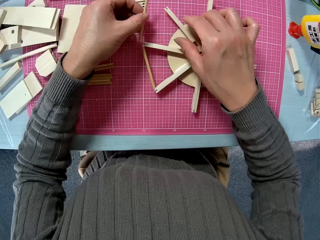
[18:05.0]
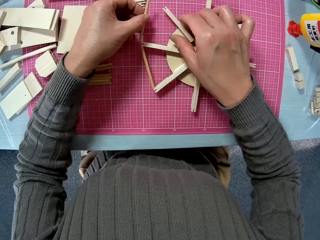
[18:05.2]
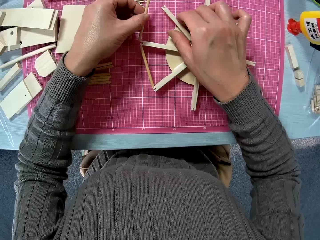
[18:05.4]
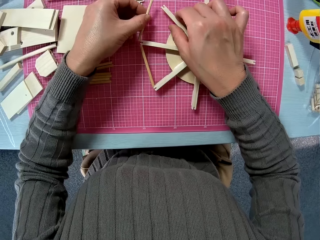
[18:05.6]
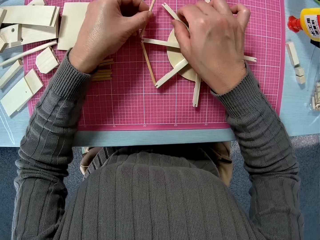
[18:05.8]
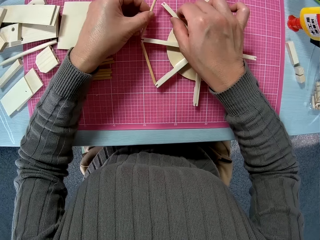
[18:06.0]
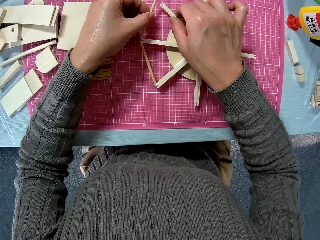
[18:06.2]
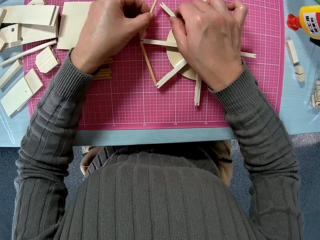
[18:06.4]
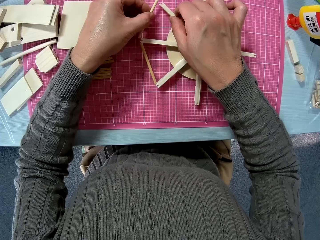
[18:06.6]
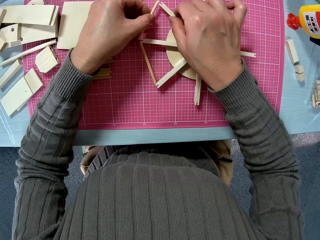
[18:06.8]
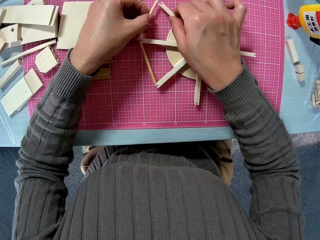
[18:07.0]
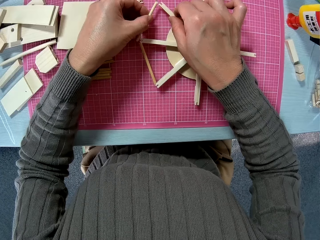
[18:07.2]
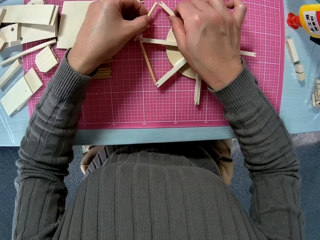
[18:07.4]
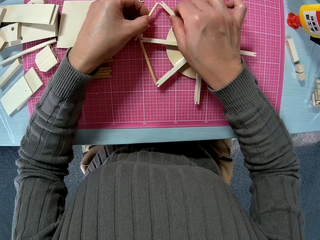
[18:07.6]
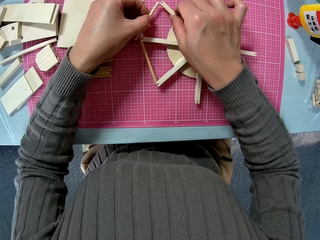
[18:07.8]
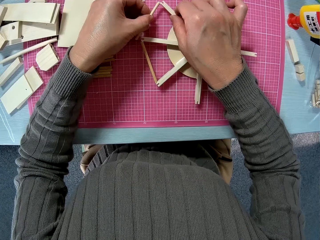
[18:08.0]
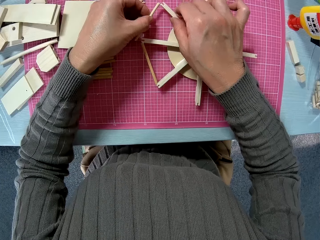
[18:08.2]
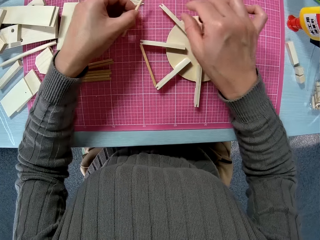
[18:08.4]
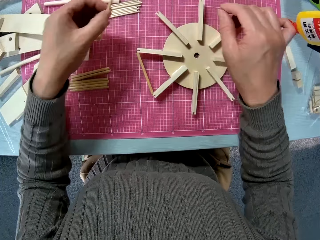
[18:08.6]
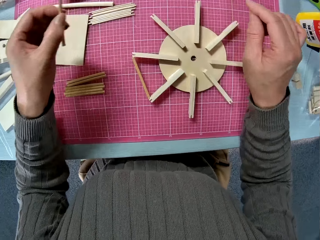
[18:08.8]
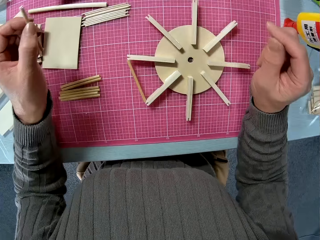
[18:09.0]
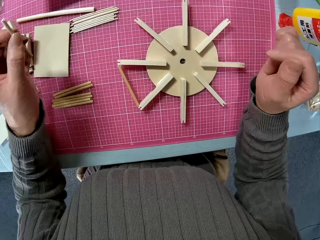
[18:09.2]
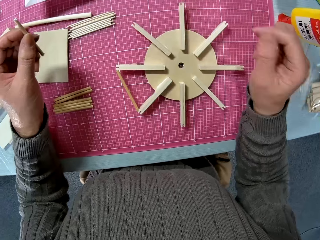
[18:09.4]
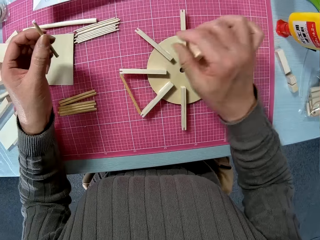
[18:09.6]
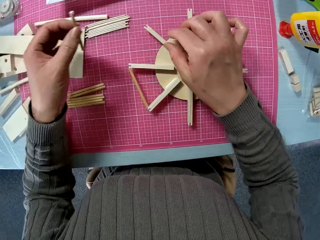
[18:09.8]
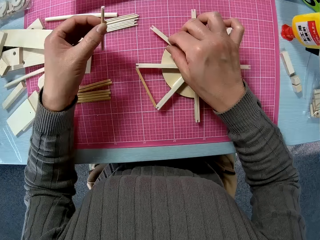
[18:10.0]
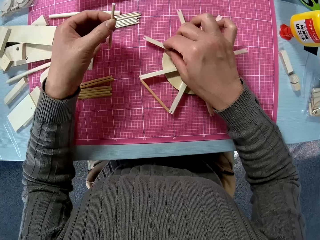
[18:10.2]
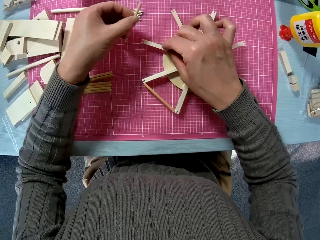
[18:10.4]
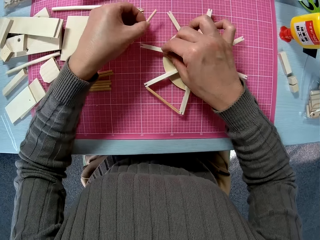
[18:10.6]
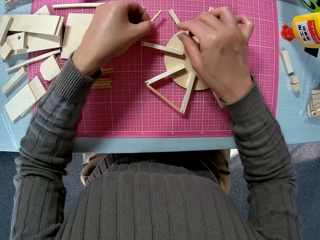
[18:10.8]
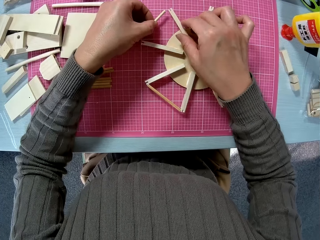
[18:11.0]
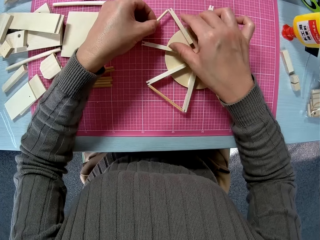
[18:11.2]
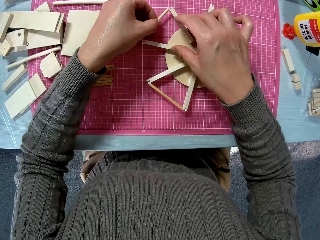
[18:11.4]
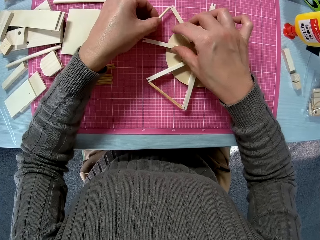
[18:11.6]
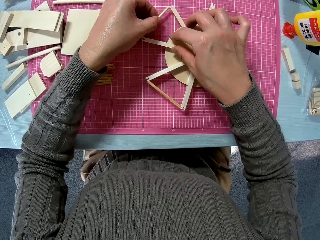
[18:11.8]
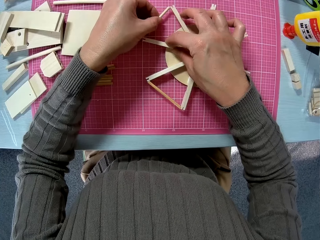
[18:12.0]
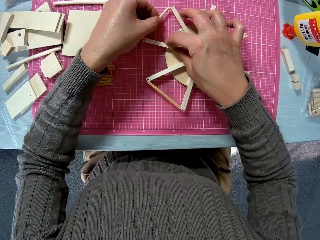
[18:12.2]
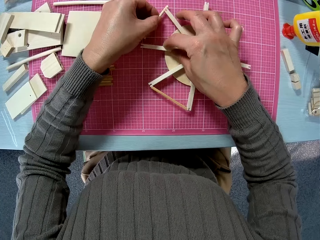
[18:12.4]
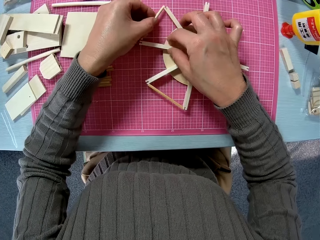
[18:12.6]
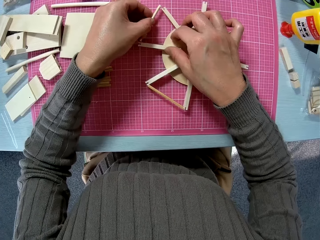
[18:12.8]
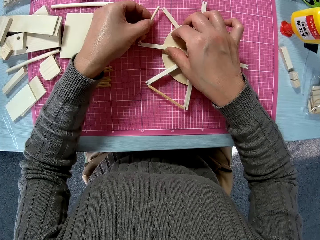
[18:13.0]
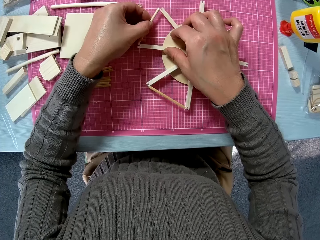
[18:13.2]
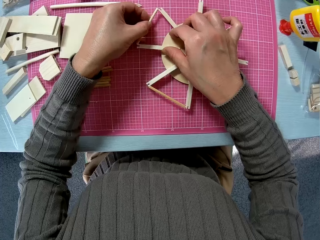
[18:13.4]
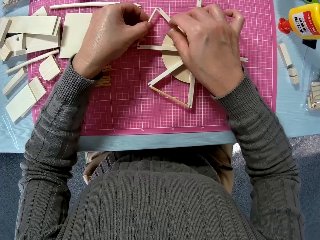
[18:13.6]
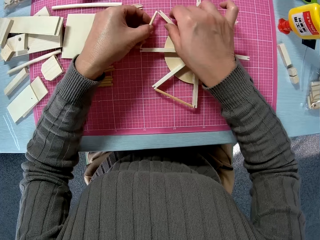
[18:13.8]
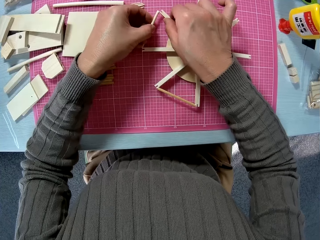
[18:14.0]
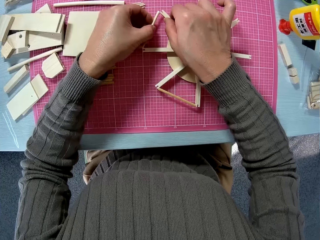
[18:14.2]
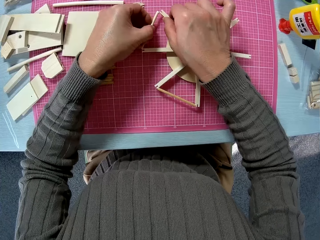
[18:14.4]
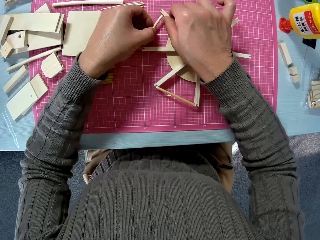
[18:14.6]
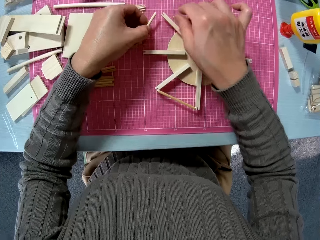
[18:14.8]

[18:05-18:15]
The camera wearer rotates the wooden art. They glue the piece of wood to another point on the bigger piece of wood.

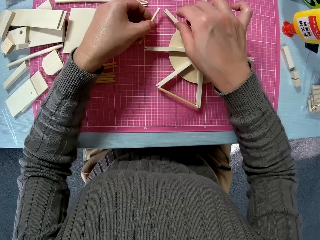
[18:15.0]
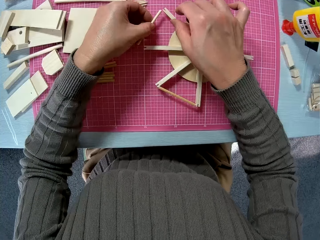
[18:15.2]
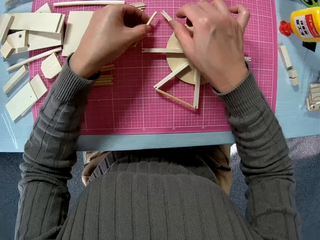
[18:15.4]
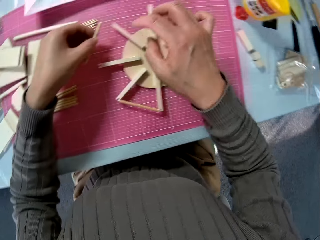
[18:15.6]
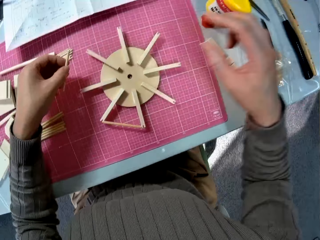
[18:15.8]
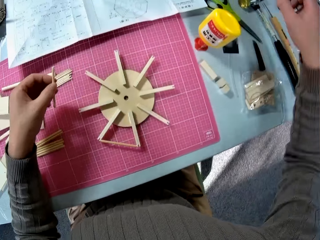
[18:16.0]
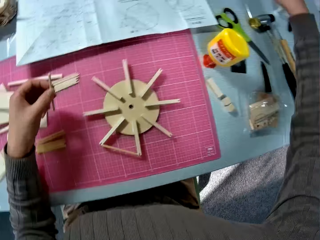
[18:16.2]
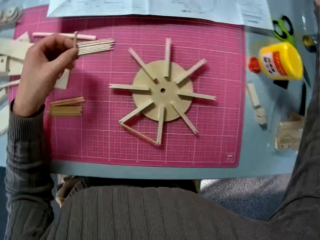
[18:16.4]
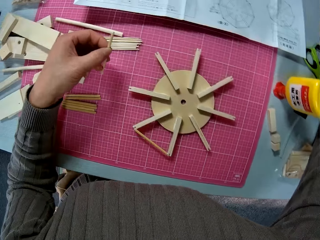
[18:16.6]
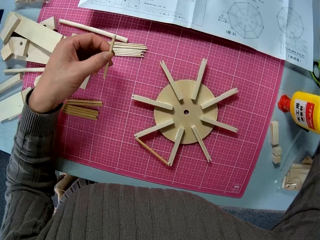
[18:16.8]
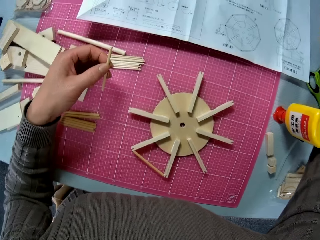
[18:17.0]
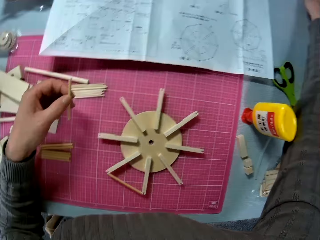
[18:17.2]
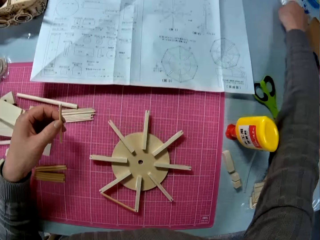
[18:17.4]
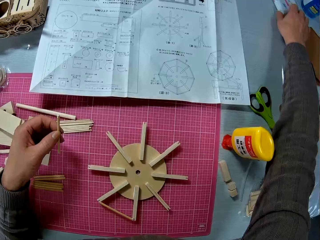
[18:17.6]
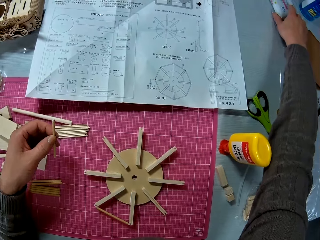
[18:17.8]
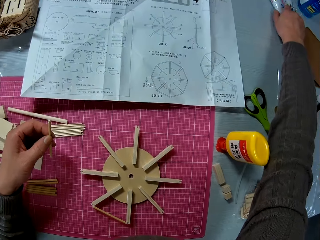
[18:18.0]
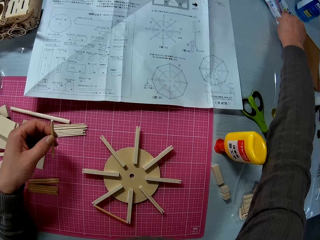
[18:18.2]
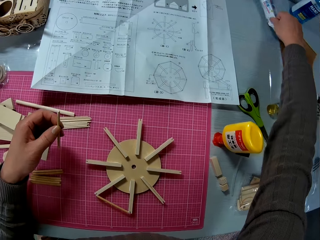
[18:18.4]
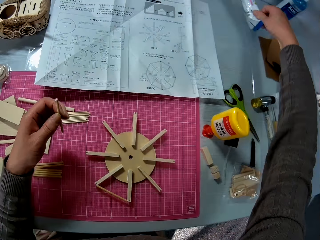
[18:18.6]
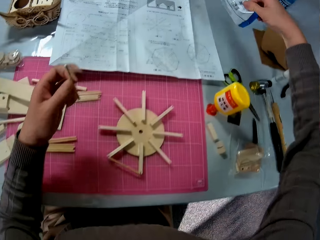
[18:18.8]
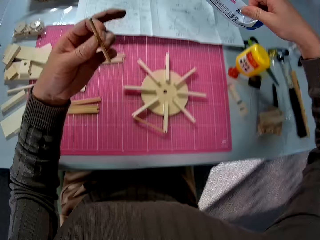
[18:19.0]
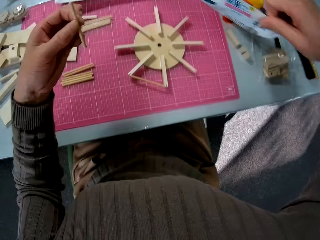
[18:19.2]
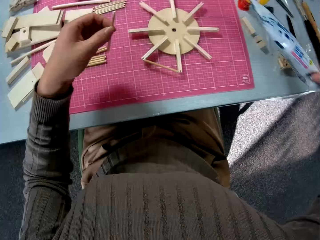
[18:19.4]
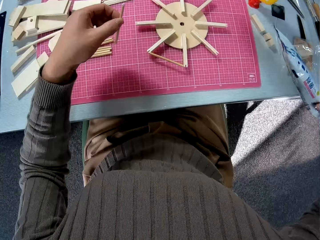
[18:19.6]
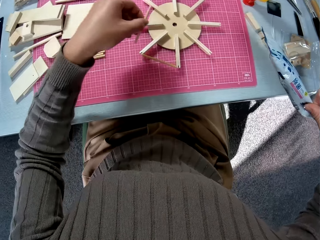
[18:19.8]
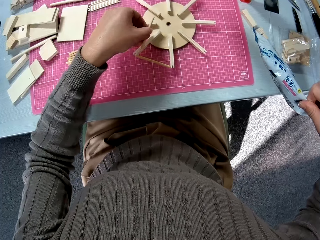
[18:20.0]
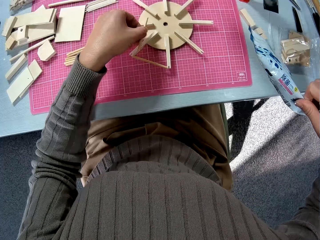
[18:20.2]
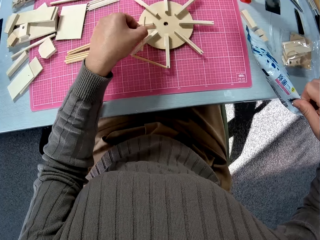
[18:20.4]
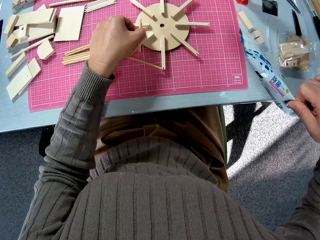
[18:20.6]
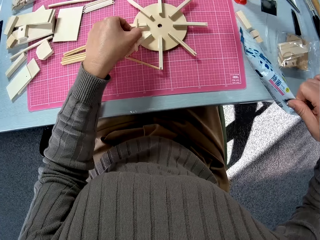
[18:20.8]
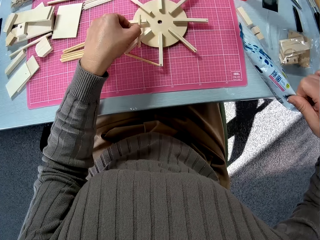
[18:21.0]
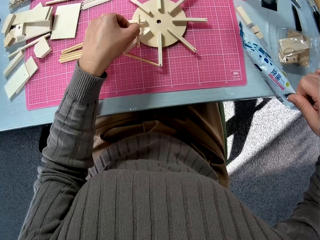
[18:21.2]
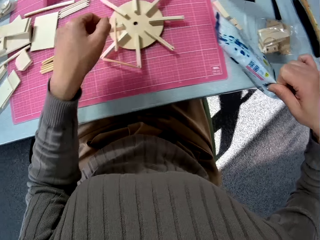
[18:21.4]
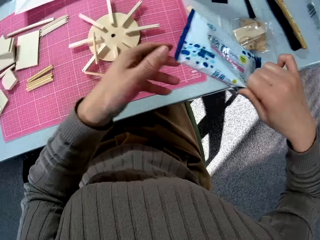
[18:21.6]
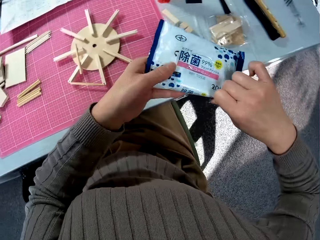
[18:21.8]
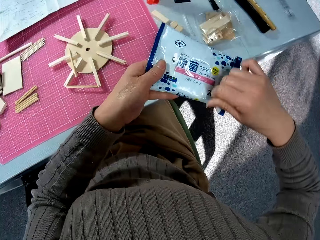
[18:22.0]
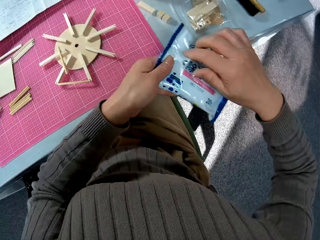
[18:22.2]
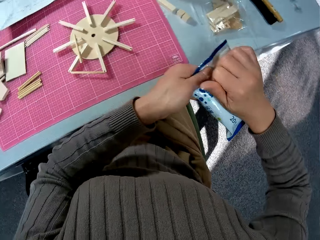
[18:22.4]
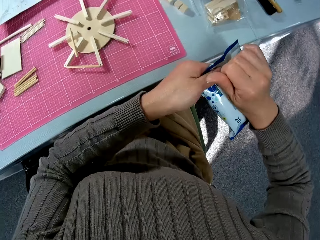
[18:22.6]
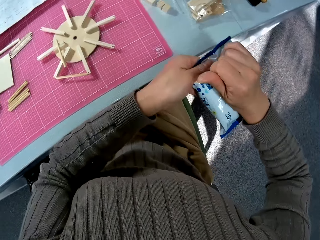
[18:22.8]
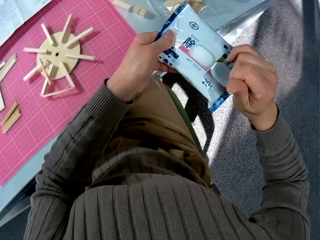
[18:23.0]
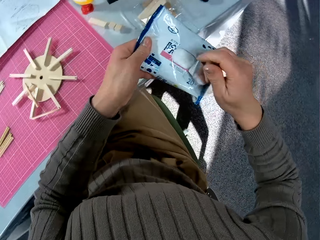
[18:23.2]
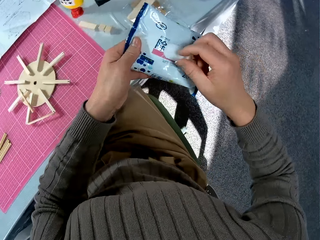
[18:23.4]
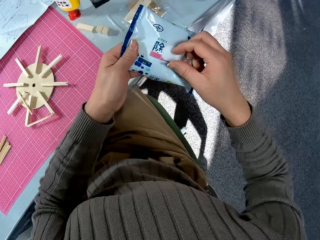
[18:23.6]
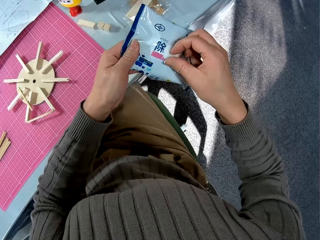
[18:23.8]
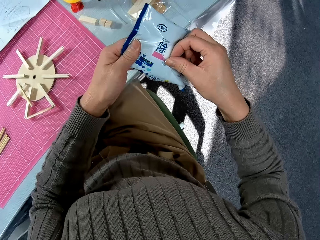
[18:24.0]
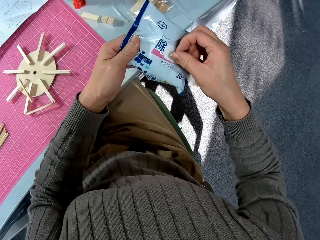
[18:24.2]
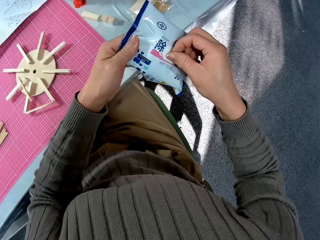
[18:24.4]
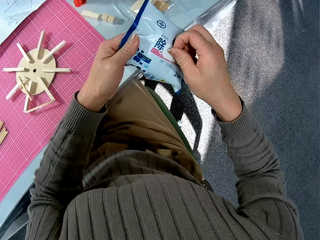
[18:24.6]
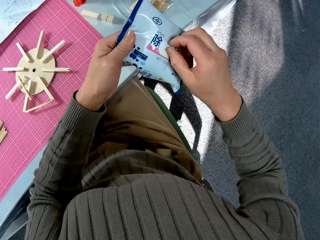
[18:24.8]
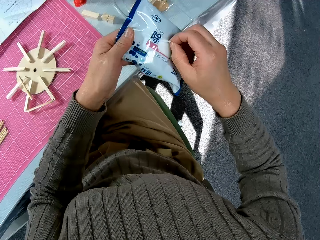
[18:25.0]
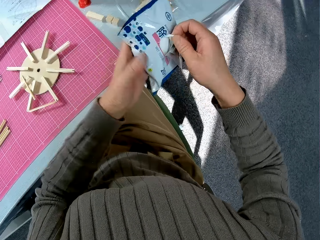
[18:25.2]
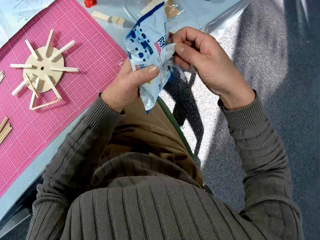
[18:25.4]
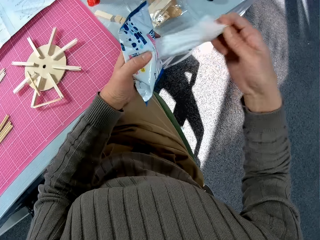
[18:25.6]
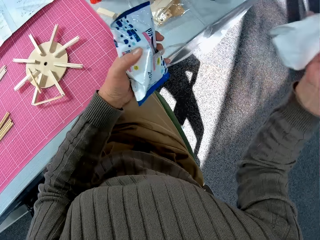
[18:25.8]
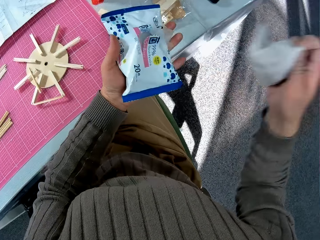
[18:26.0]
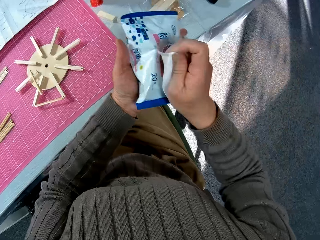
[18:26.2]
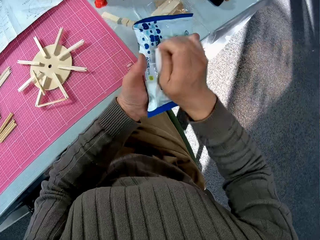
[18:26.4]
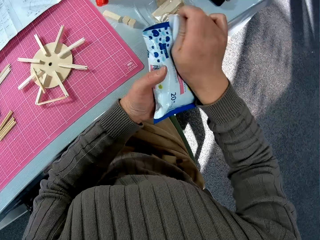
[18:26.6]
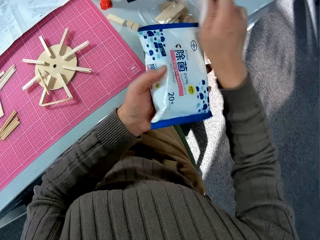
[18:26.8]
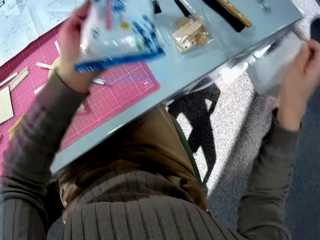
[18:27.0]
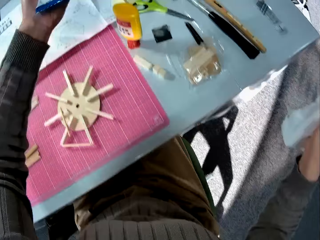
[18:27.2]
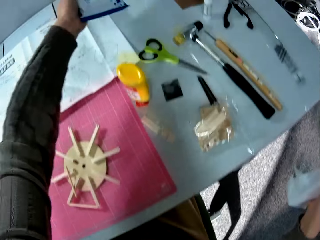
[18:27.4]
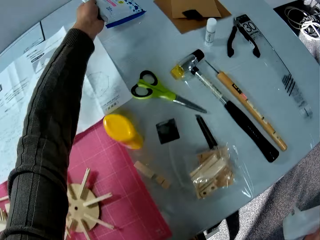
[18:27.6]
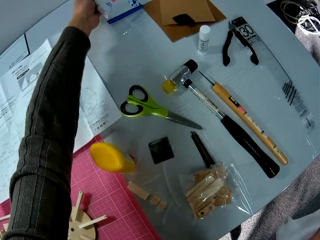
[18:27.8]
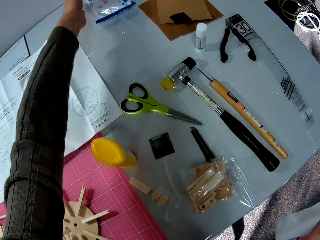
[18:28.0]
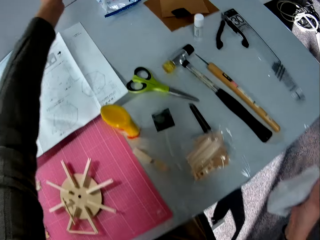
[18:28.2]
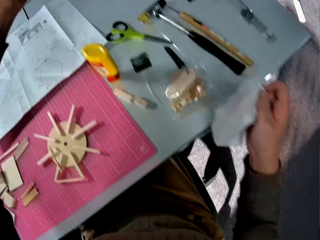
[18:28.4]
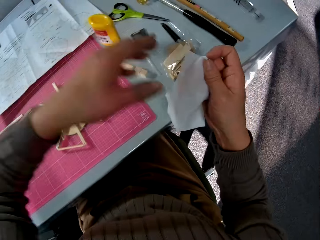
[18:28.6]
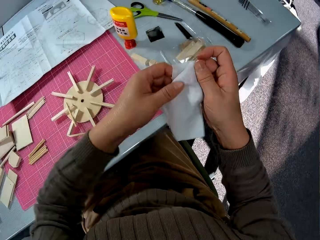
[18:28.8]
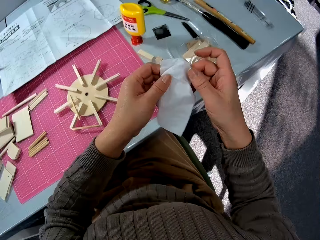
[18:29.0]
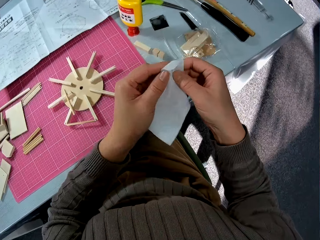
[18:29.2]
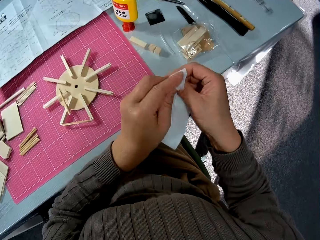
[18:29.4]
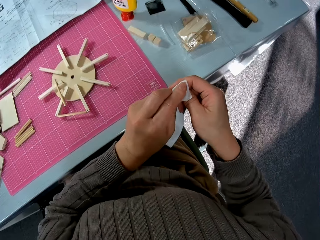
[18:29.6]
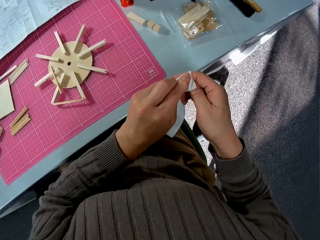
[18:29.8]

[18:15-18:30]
The camera wearer detaches the piece of wood from the wooden object. They pick up a pack of serviettes. They put the piece of wood down. They tear the pack of serviettes. They remove one wipe piece from the pack. They put the pack of serviettes down.
